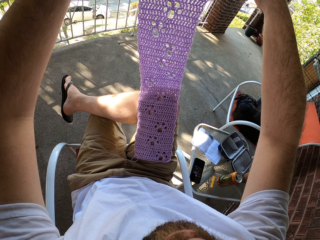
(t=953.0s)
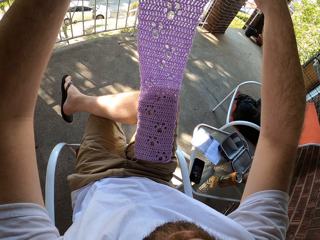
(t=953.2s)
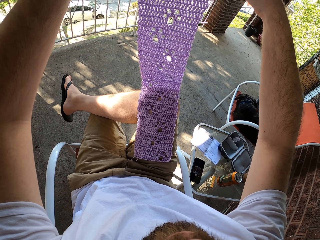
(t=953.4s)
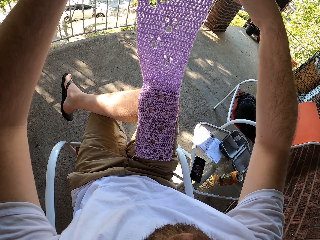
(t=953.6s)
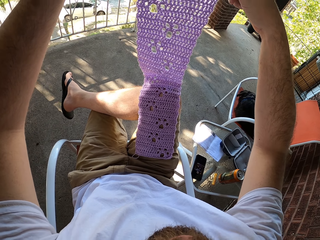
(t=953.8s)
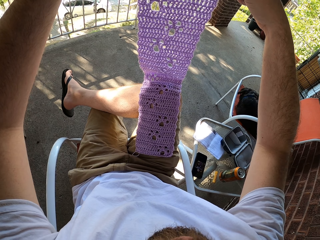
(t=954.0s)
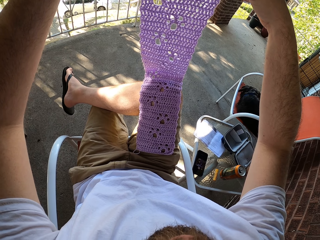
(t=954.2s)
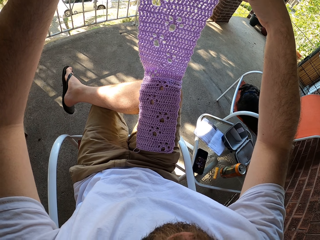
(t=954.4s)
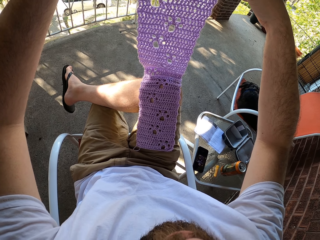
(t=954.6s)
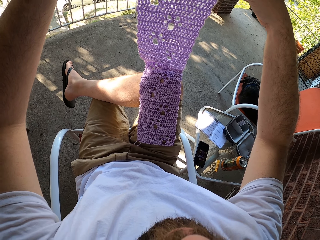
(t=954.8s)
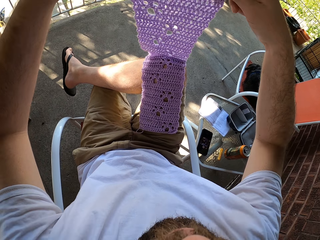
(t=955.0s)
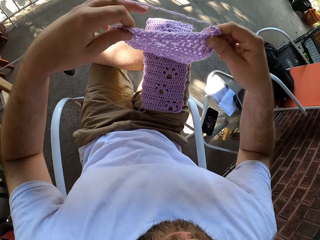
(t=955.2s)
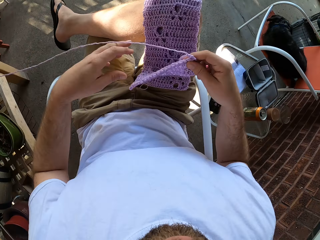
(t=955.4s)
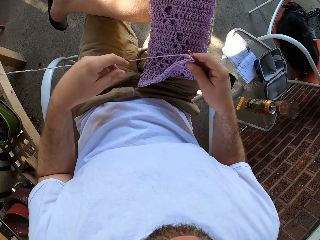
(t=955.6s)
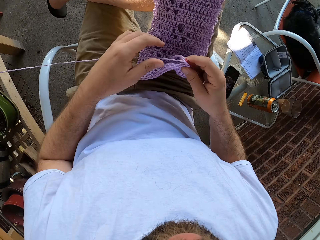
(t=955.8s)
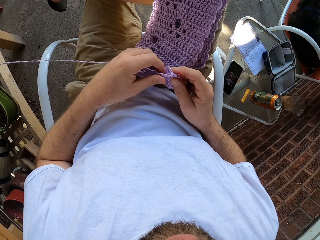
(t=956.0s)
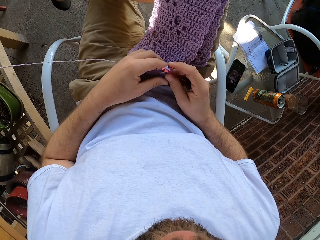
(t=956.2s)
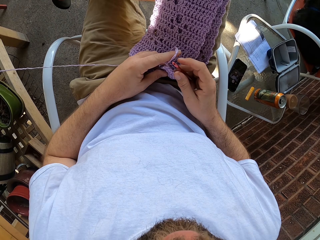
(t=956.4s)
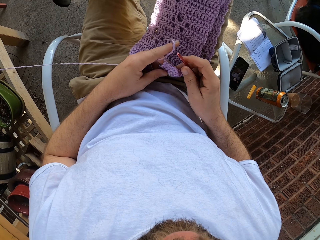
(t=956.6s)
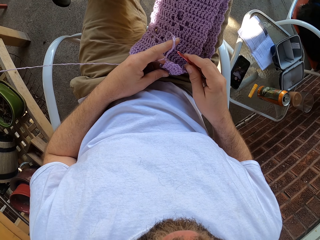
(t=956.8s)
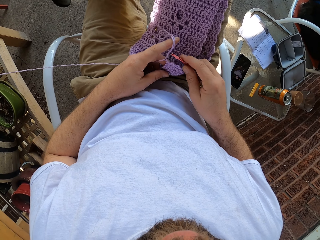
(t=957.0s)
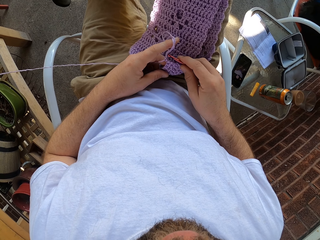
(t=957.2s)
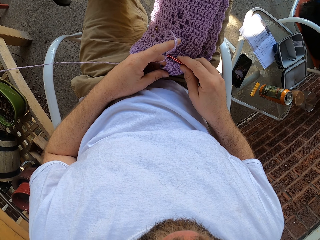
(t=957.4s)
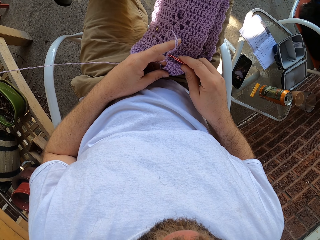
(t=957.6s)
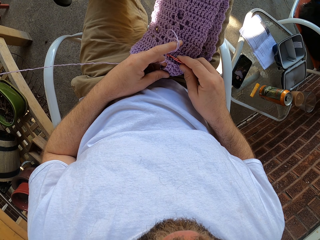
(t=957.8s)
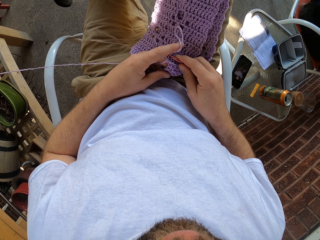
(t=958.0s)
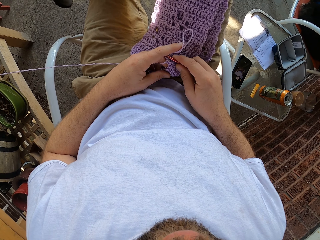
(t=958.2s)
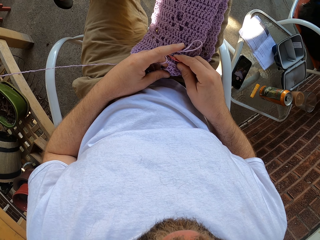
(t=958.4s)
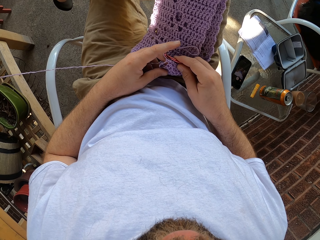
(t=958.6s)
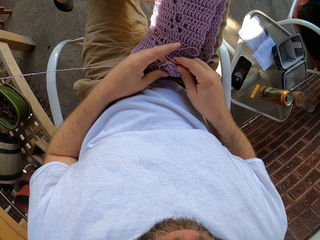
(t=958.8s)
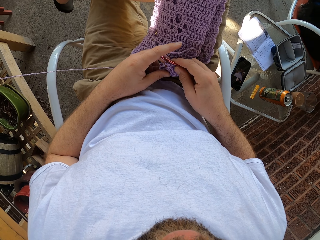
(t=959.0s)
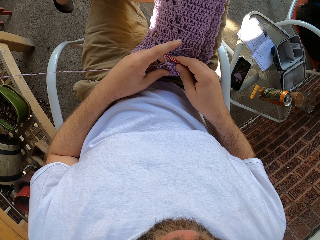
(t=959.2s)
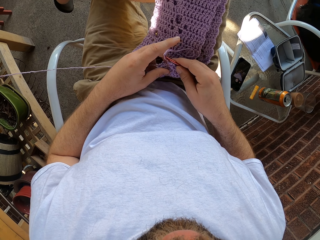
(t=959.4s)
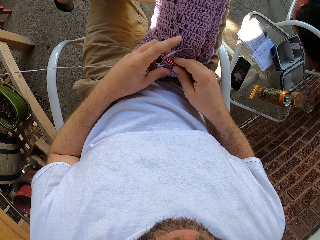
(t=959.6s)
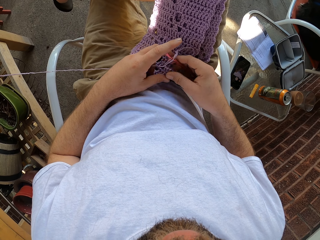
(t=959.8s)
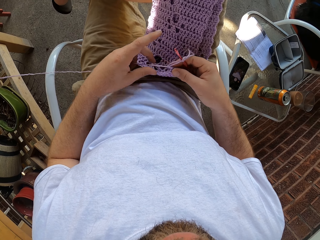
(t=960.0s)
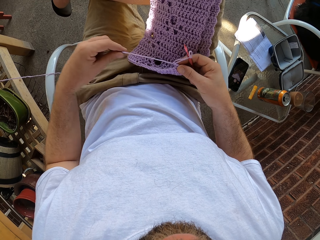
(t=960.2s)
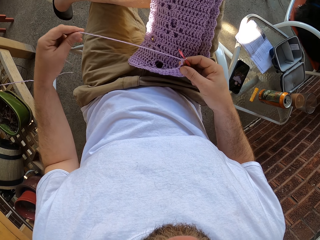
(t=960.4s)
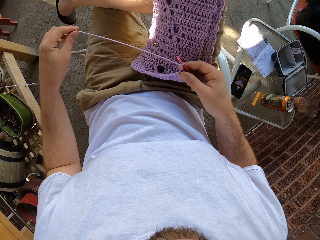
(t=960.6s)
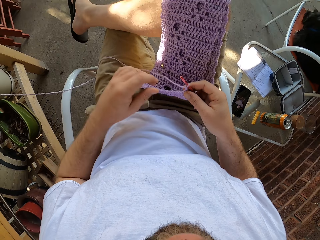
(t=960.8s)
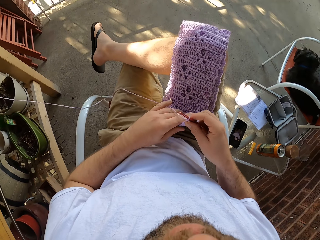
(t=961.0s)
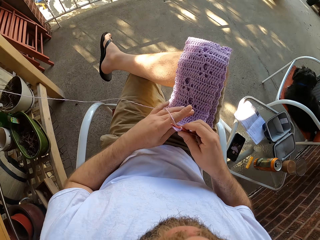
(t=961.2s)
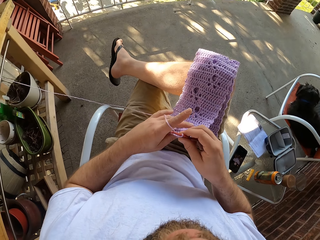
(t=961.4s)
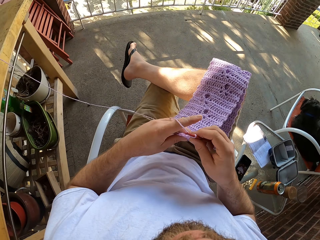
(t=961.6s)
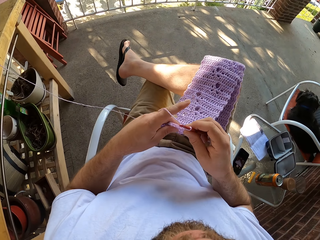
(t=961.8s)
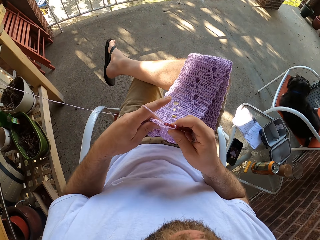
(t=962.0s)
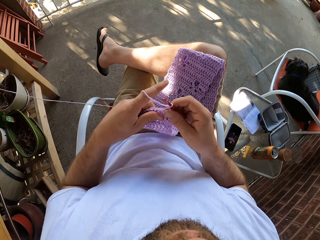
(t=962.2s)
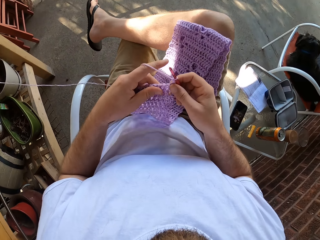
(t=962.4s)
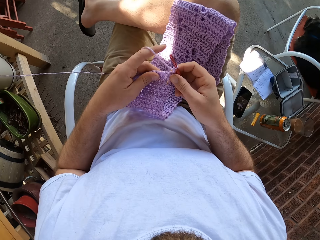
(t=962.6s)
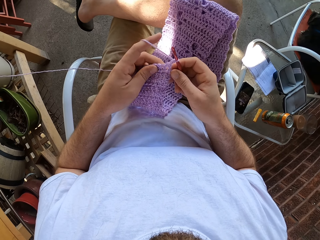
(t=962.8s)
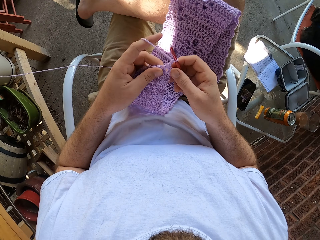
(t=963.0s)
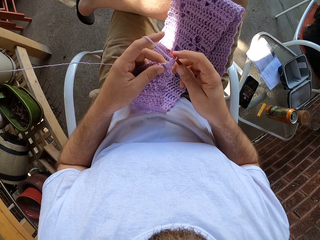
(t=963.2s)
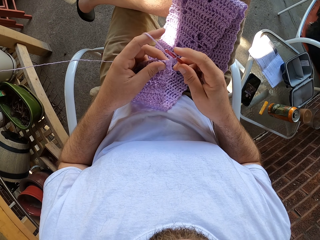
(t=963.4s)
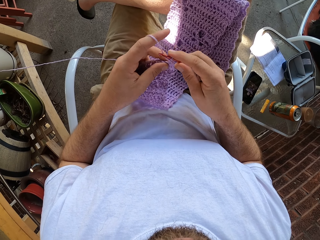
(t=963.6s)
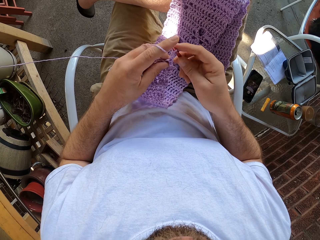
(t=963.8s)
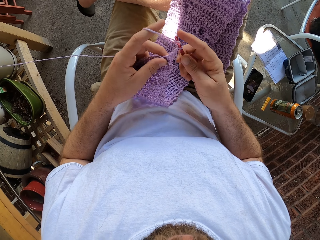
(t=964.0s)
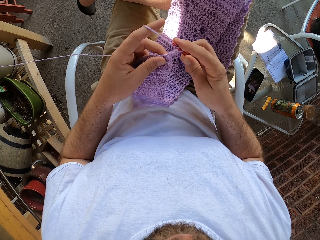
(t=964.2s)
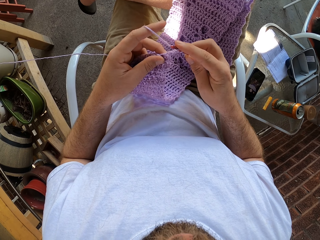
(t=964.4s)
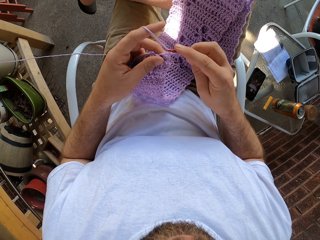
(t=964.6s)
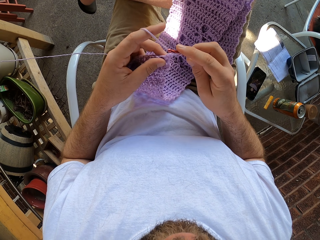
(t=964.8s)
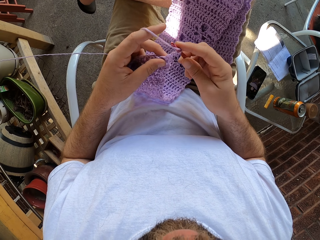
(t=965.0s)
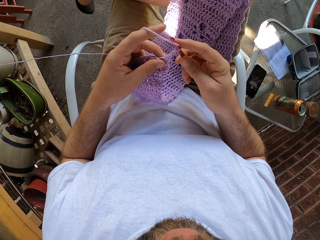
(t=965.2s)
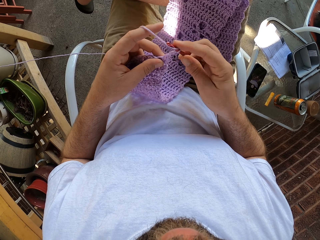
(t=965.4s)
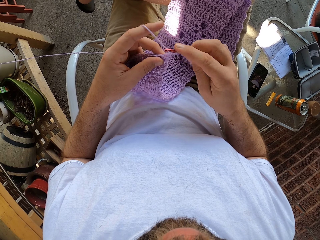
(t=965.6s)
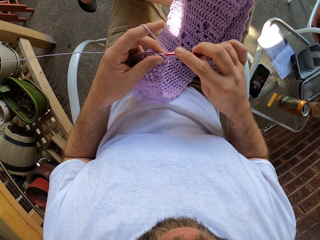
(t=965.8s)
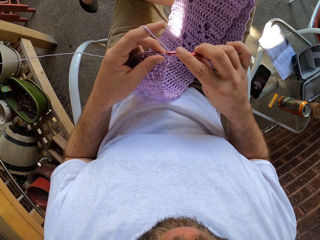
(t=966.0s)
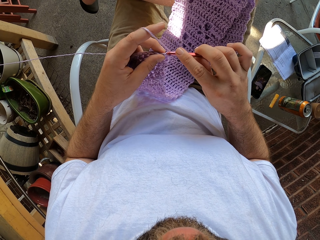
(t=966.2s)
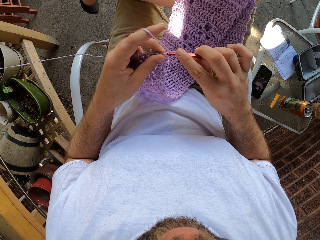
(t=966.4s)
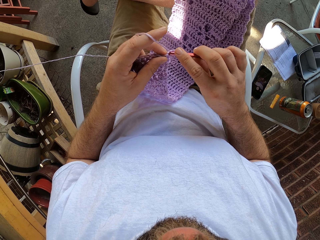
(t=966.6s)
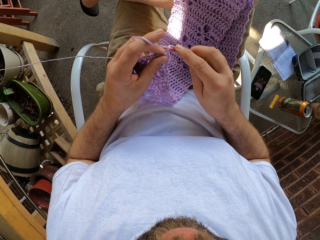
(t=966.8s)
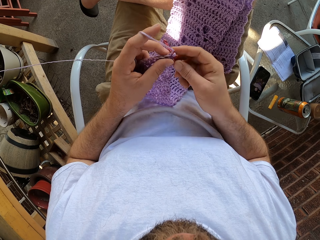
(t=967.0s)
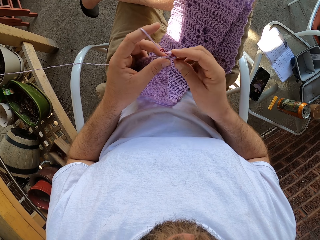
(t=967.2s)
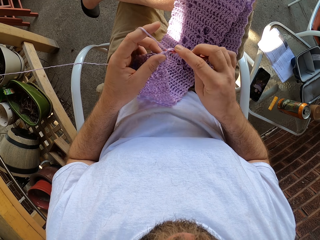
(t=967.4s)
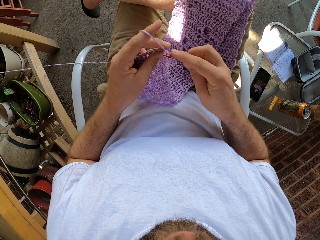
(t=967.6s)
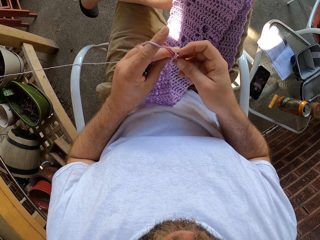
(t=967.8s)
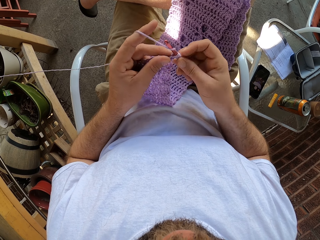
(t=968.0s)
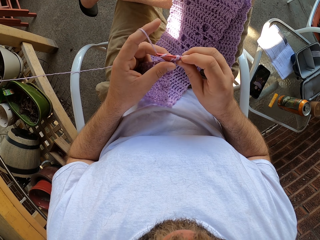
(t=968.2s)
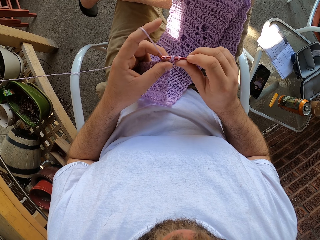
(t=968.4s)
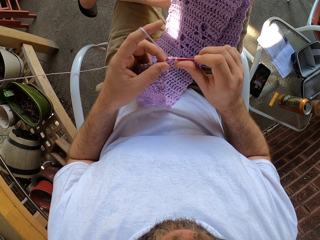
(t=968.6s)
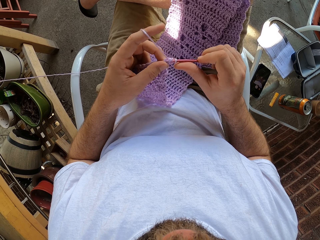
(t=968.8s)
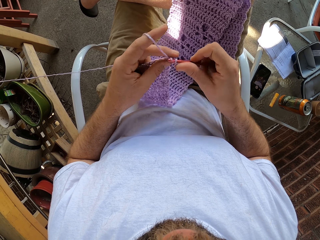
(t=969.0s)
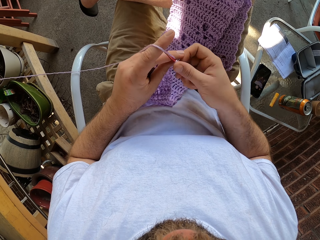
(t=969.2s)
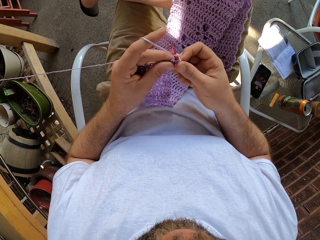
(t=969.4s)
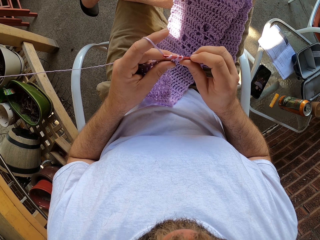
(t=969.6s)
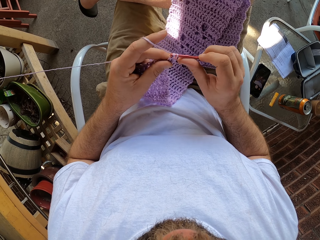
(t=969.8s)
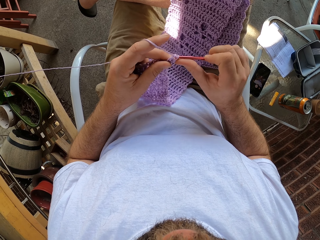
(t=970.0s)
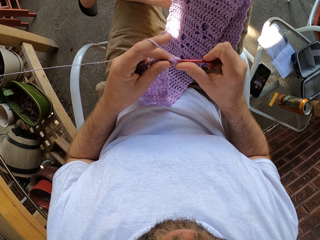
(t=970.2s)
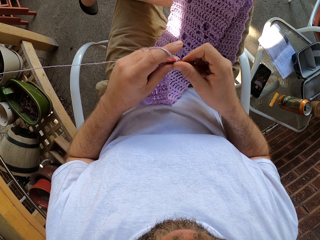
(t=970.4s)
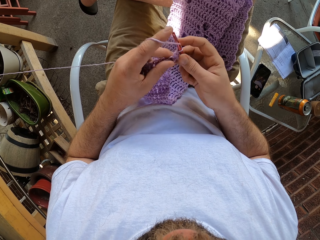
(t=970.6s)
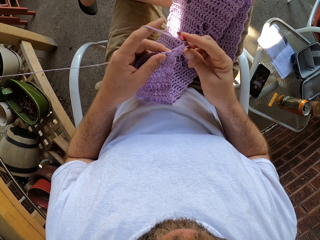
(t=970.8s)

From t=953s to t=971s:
The camera wearer stretches the string. He crochets with the yarn in his hands. He rolls the string on his finger. He crochets the cloth.

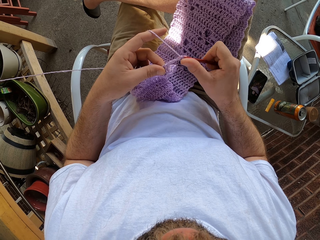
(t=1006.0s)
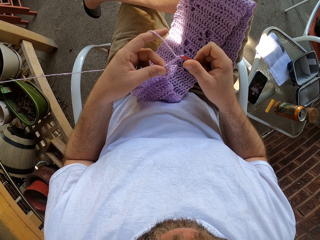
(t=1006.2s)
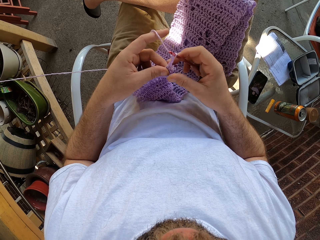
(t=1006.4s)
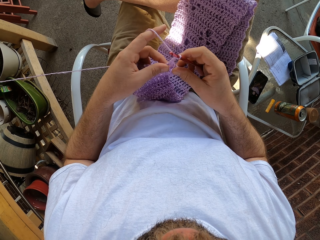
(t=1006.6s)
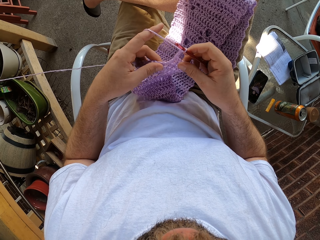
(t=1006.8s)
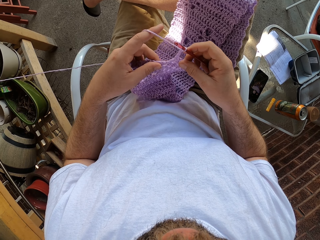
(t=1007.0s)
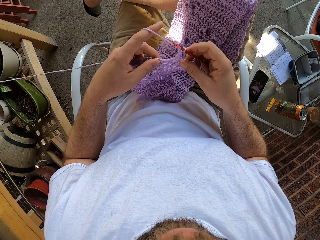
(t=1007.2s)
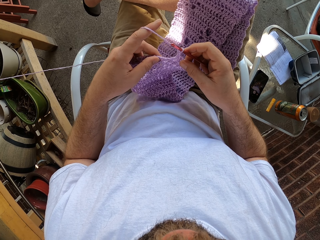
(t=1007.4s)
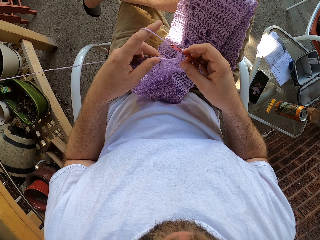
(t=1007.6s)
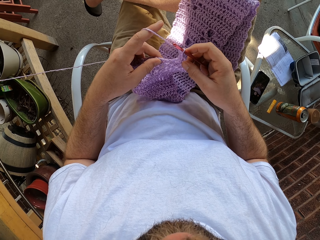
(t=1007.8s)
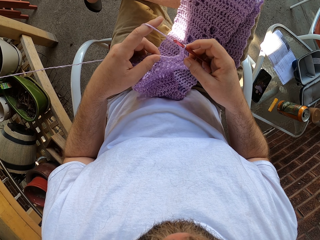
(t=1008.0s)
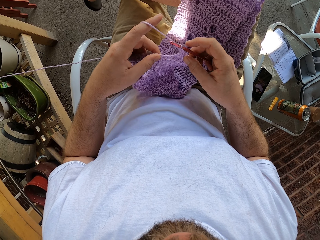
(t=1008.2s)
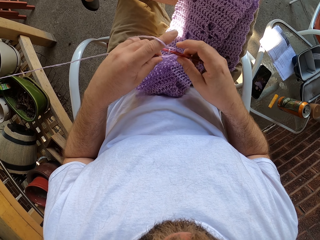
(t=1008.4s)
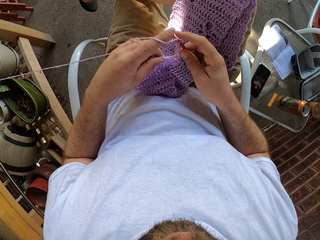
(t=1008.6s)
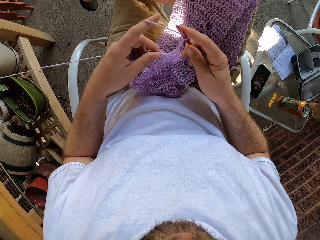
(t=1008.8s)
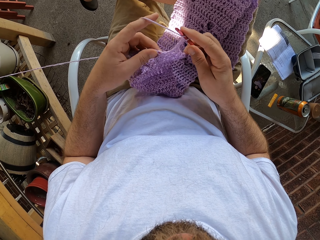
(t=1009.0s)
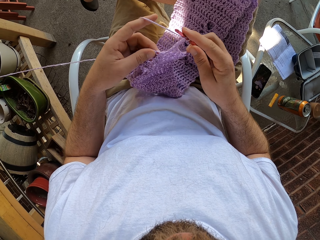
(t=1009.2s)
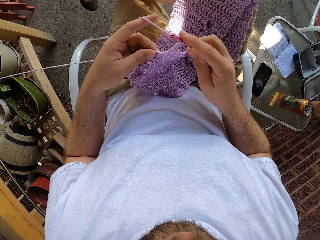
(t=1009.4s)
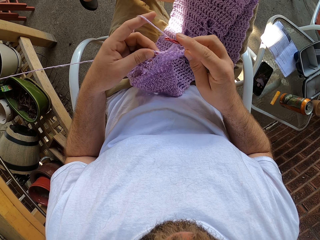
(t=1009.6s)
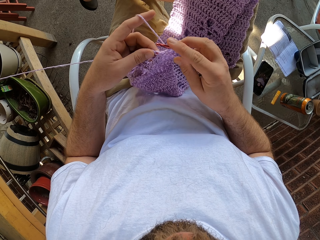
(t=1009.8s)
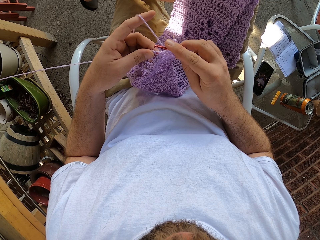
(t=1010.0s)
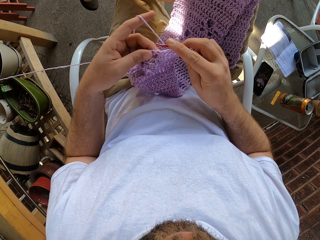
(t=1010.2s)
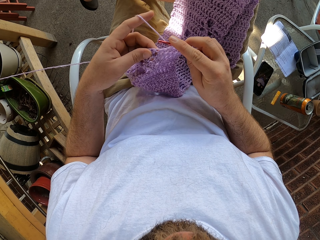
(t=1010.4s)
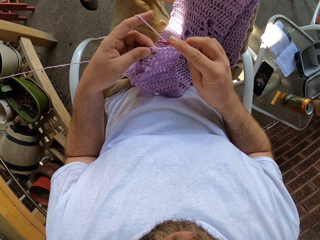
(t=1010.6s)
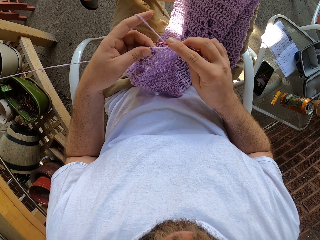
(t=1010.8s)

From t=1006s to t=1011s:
The camera wearer stretches the cloth.
